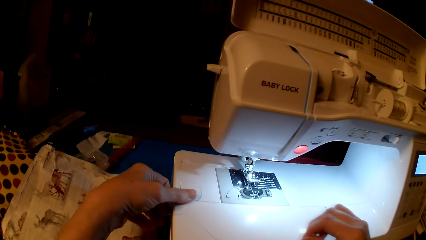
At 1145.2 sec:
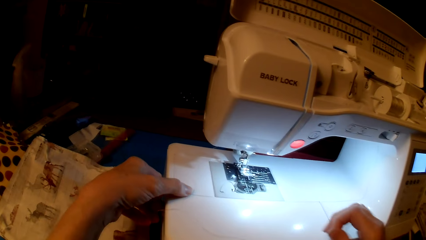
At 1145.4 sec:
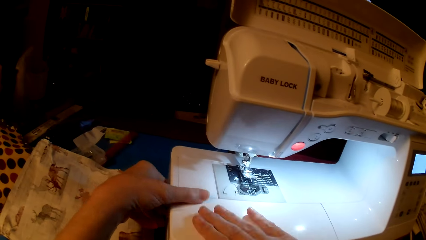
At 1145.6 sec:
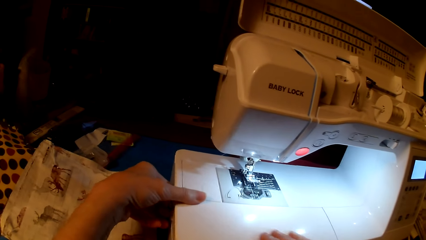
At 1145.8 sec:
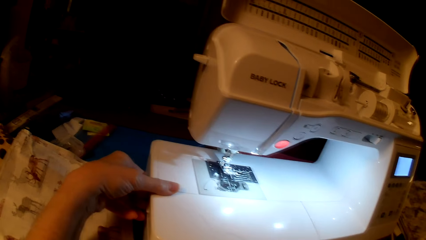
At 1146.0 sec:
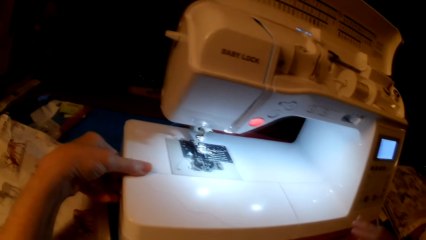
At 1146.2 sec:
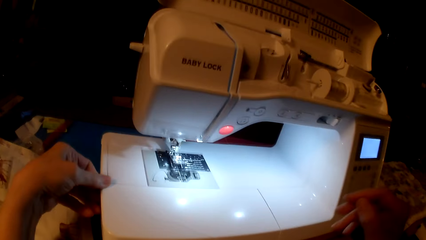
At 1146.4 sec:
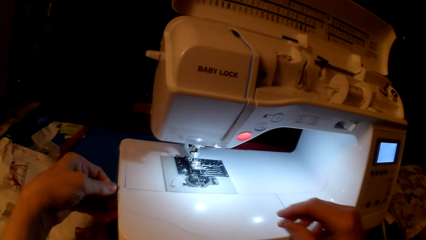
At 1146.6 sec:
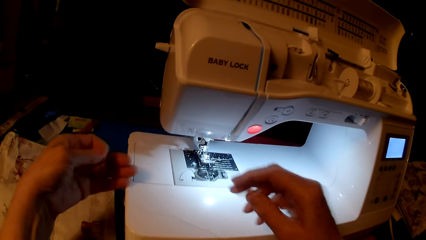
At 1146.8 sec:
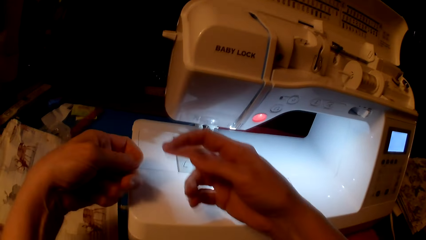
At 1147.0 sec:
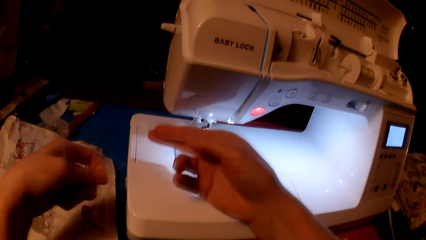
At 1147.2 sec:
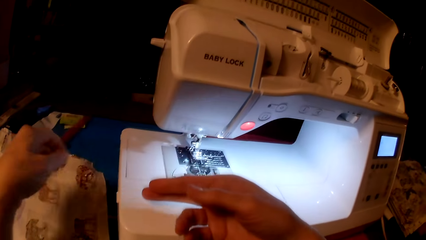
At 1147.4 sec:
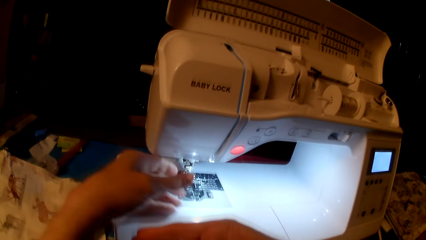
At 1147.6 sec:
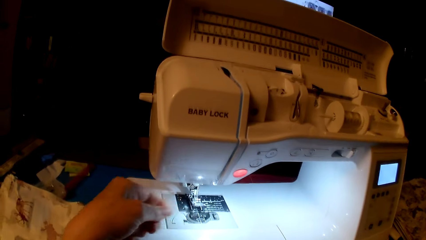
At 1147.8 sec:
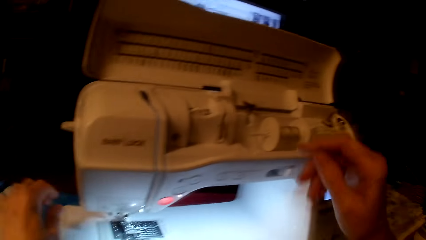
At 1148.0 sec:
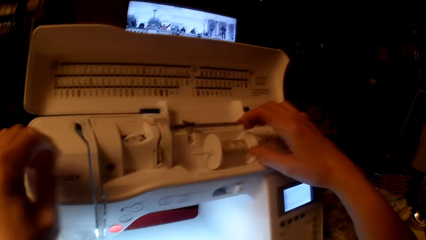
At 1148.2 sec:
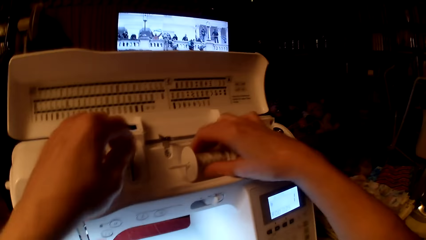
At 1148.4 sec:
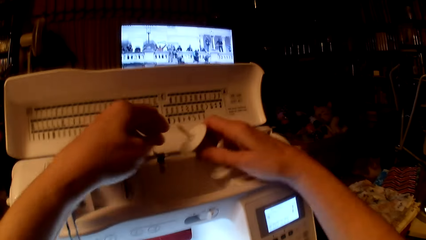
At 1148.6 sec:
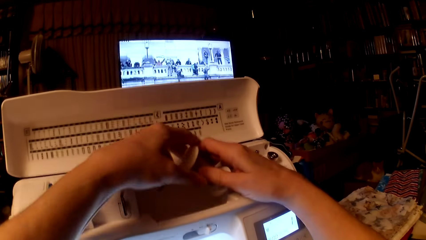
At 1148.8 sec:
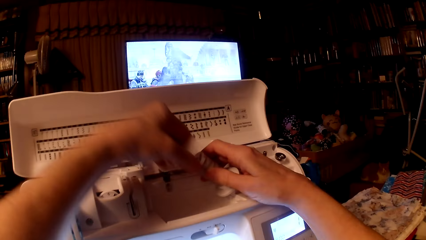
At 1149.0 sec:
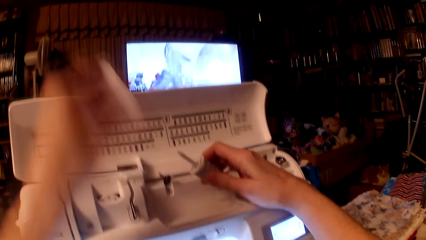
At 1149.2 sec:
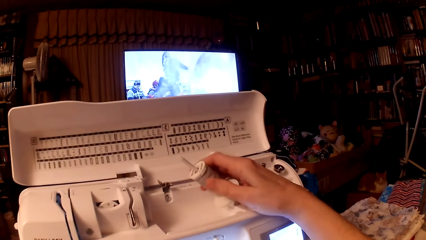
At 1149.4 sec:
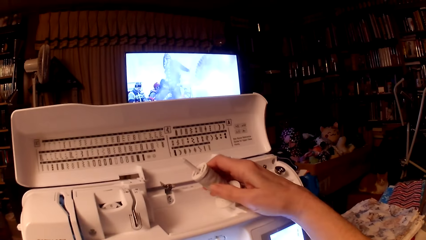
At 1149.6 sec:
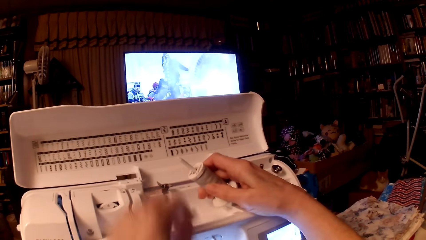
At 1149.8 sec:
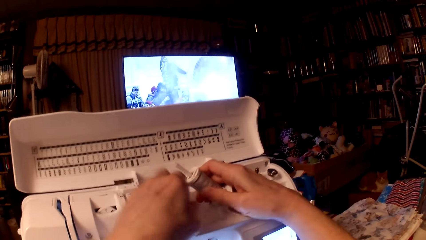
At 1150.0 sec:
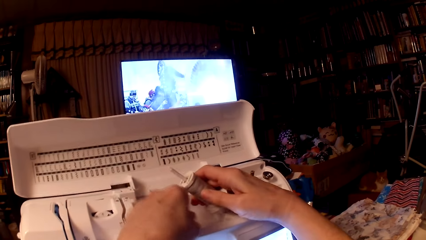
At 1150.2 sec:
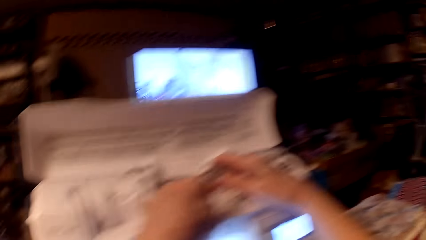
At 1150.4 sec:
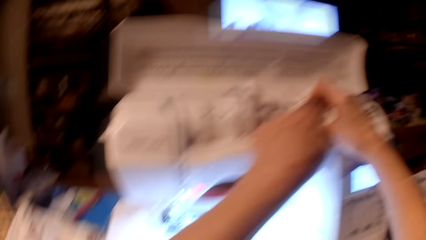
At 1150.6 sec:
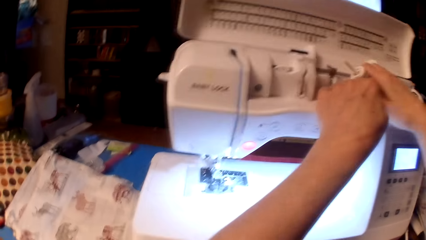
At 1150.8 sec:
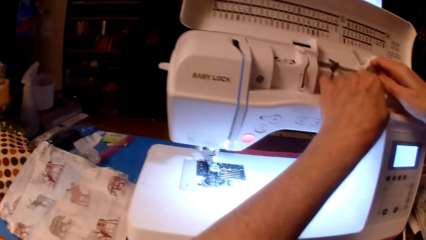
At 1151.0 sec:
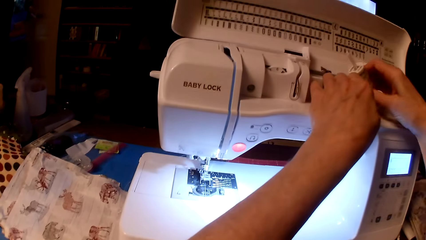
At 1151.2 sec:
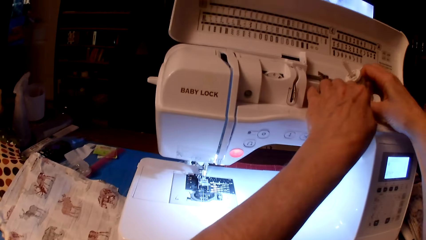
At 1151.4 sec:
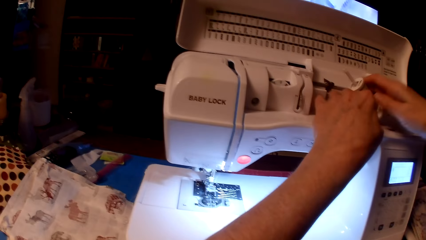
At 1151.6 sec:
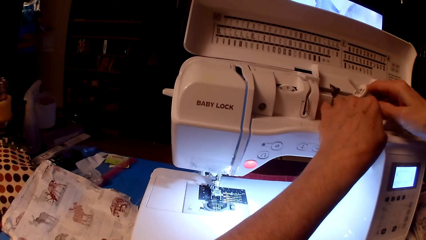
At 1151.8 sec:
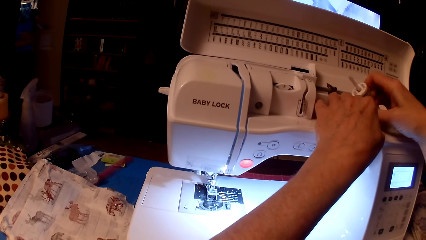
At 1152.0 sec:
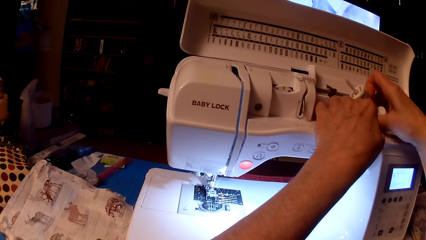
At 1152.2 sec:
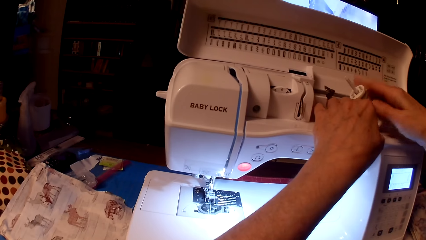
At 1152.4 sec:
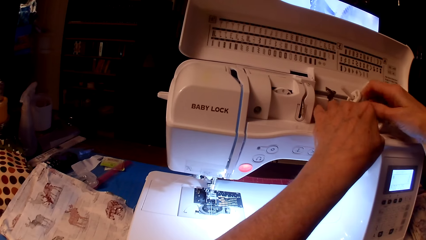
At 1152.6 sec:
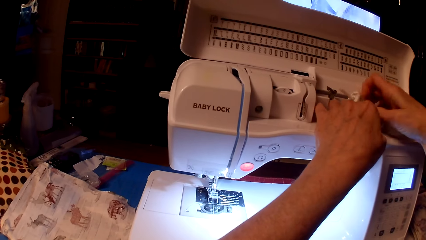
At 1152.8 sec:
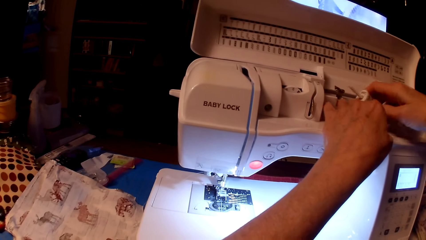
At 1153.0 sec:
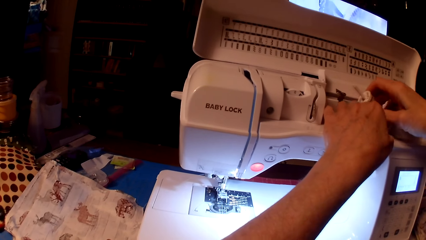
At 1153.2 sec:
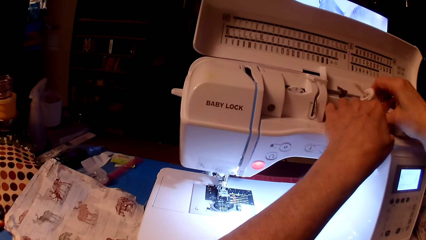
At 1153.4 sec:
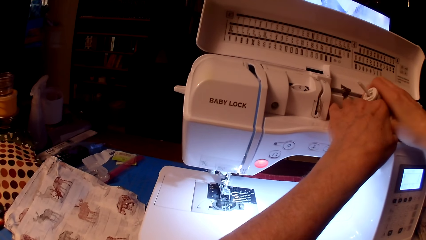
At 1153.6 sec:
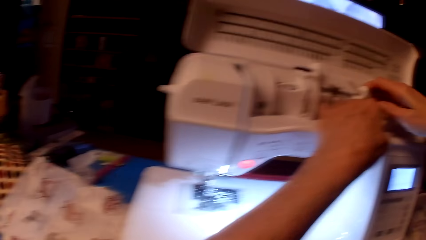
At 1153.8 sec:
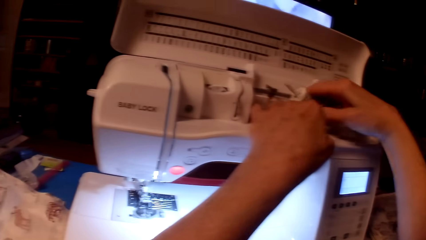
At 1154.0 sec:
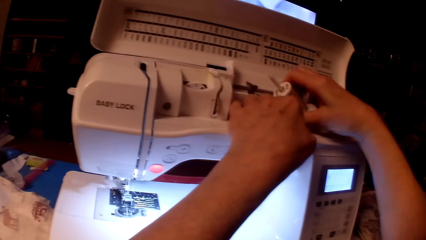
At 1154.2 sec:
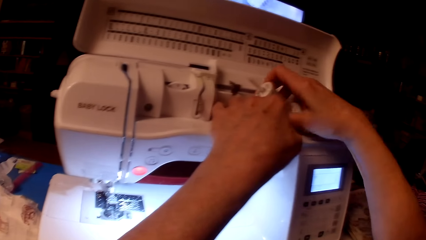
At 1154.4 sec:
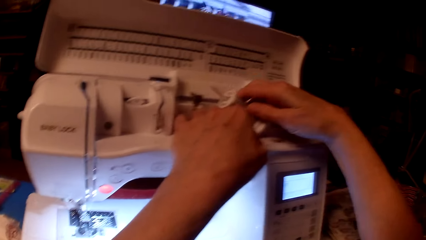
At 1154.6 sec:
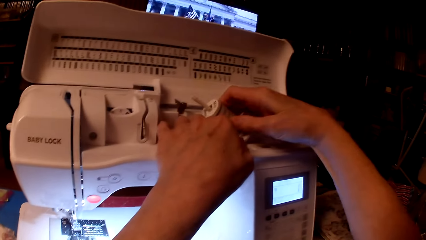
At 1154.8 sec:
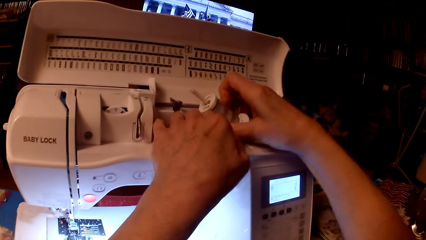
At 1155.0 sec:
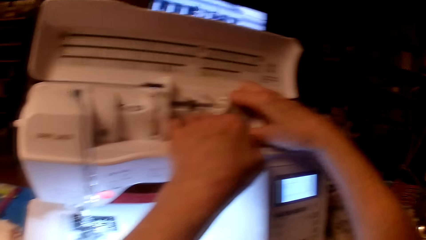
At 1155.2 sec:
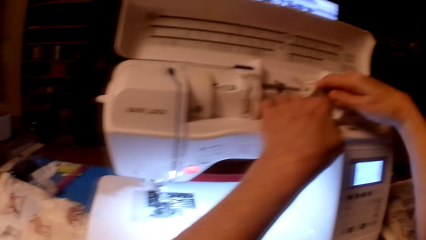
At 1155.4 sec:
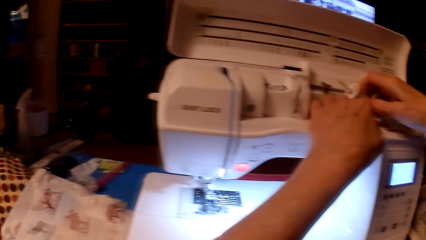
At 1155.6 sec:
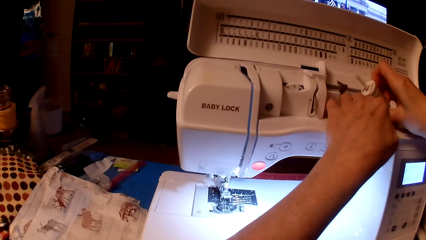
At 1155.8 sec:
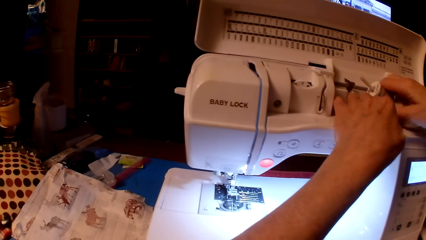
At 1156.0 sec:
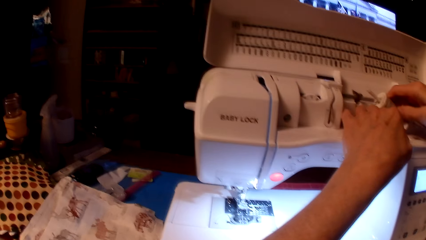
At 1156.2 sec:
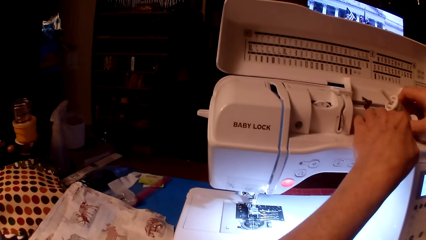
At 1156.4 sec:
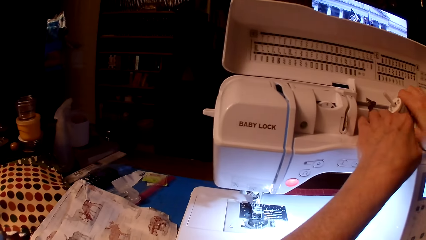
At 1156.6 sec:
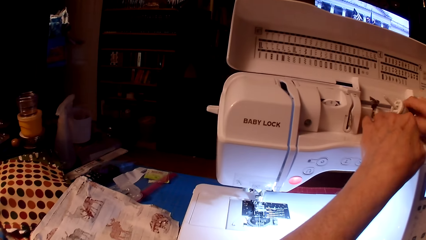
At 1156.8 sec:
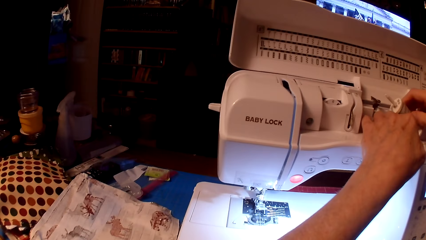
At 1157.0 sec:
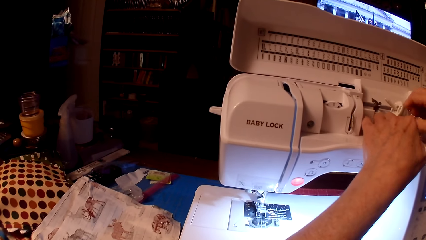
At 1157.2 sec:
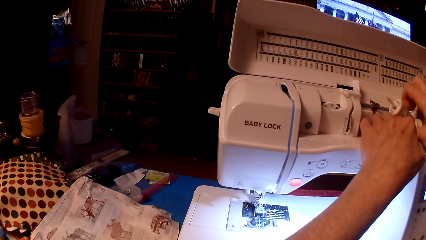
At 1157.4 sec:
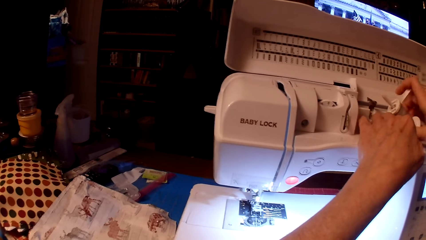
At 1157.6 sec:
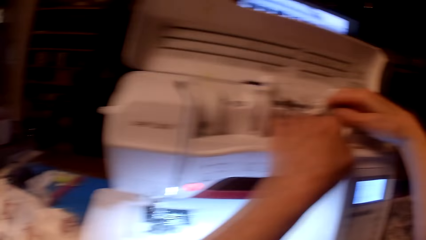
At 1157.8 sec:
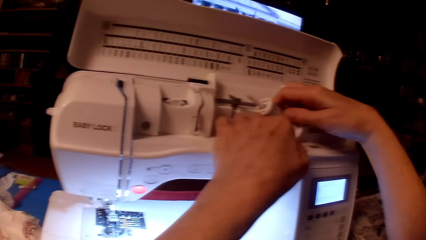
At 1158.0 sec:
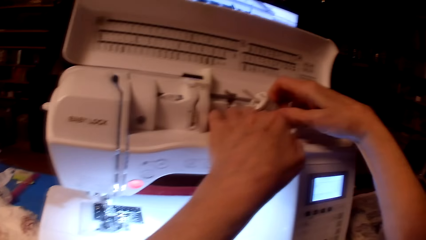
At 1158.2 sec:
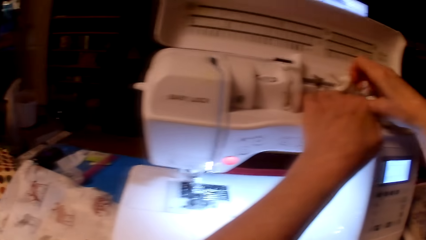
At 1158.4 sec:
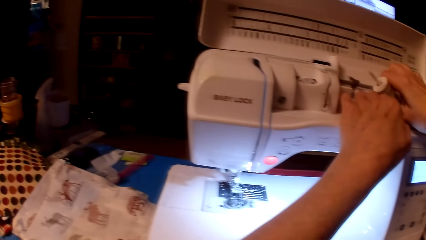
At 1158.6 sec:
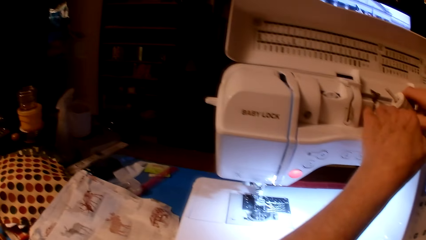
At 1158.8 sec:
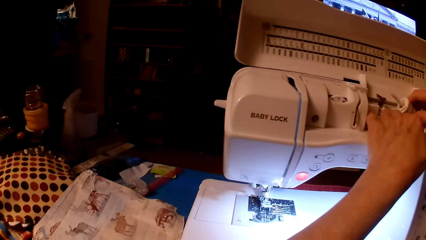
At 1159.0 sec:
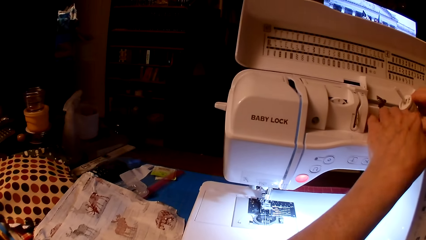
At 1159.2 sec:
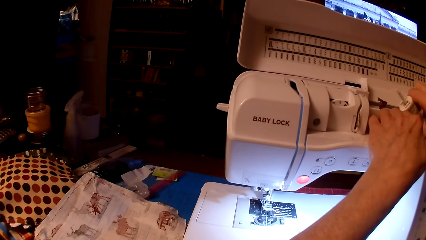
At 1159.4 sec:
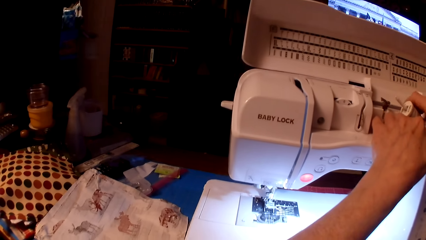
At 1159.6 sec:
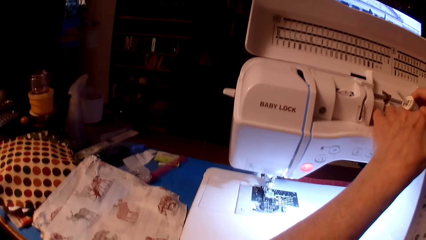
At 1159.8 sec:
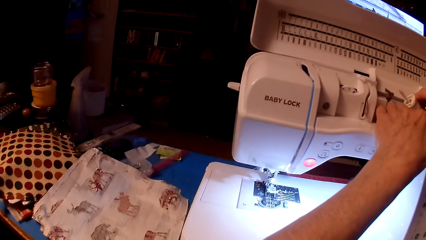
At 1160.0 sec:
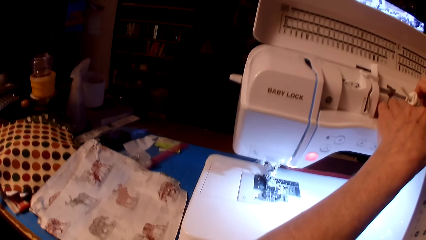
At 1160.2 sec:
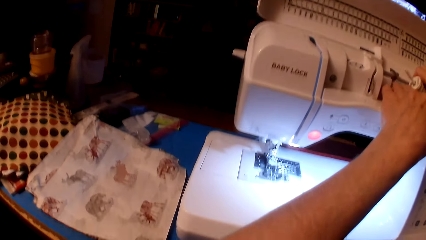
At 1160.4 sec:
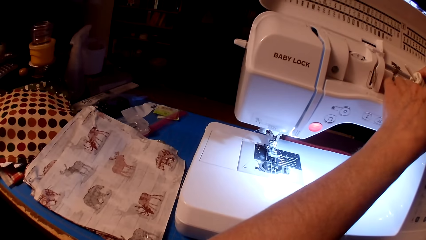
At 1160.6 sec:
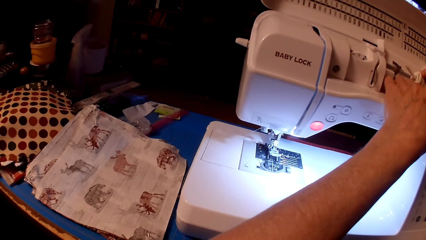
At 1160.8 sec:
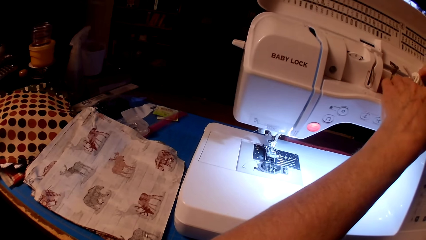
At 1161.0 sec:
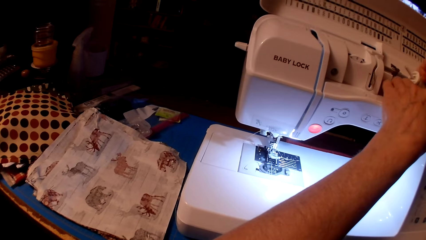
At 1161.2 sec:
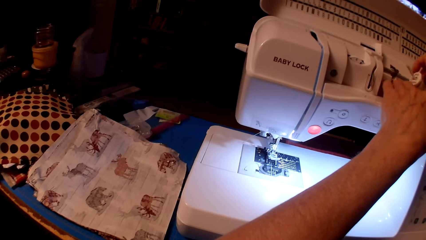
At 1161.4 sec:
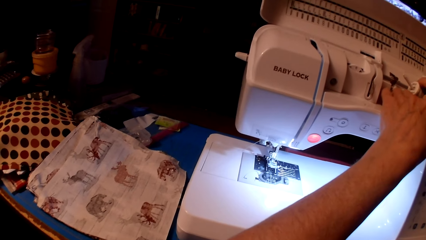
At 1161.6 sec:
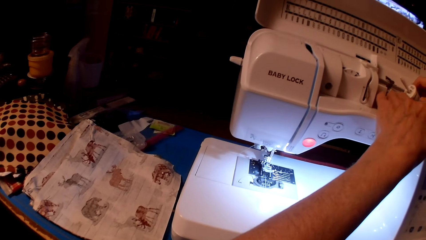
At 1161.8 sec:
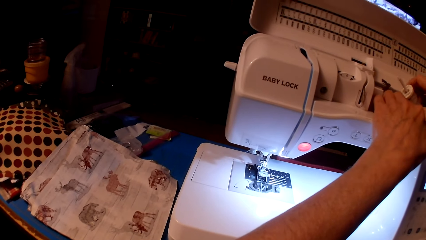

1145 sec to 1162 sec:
The camera wearer pulls the sewing thread. They lift the spool pin. They remove the spool cap. They rotate the sewing thread on the spool pin.
